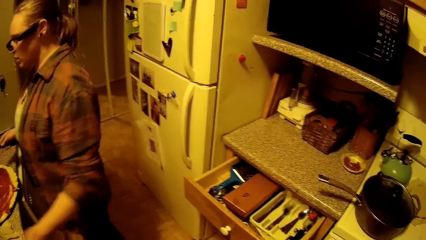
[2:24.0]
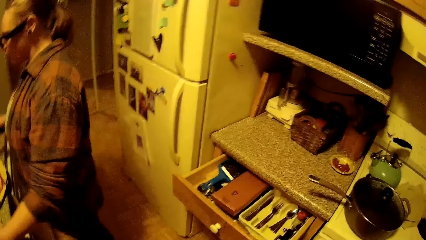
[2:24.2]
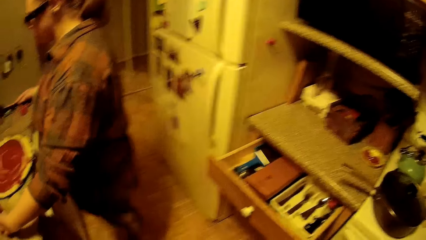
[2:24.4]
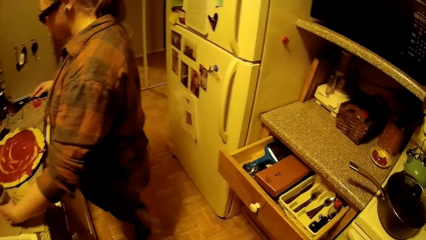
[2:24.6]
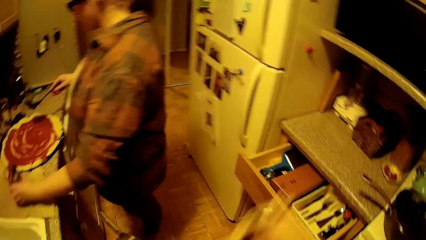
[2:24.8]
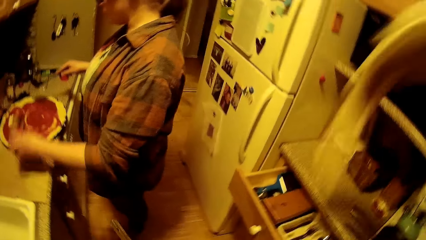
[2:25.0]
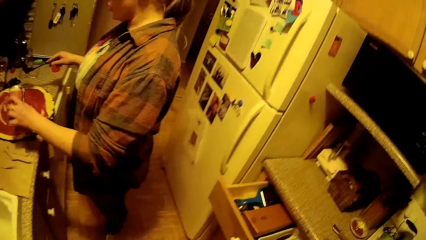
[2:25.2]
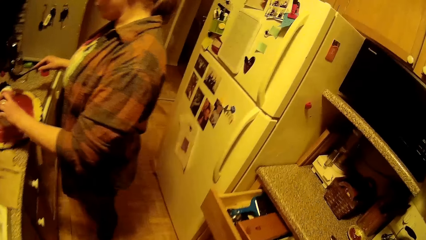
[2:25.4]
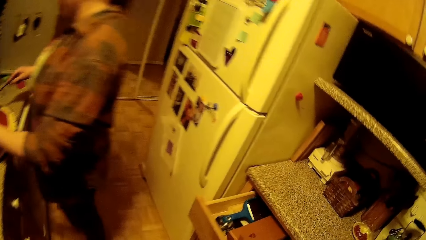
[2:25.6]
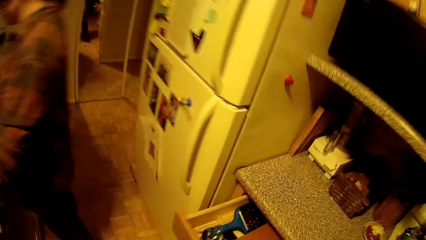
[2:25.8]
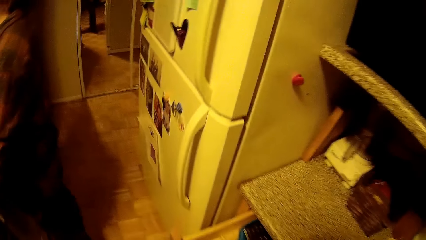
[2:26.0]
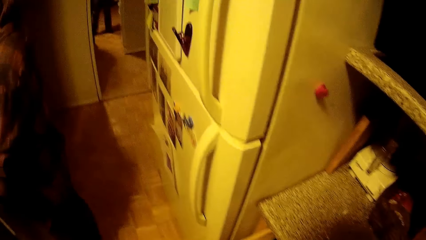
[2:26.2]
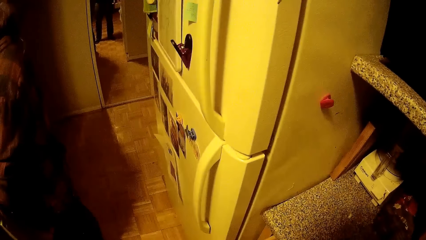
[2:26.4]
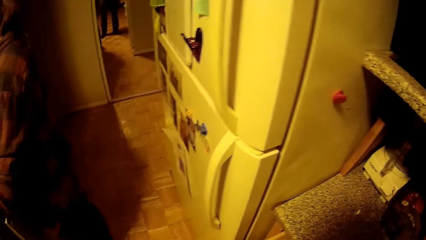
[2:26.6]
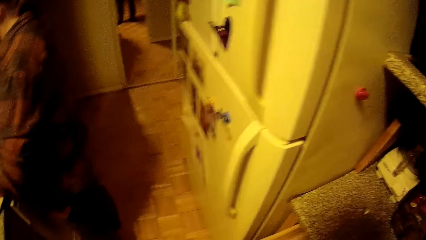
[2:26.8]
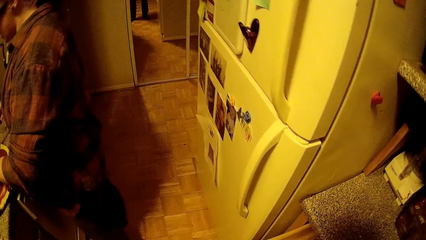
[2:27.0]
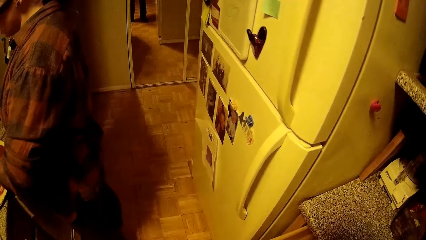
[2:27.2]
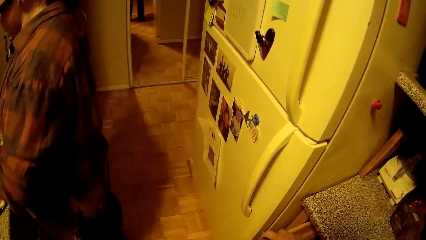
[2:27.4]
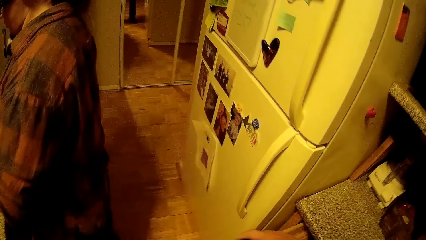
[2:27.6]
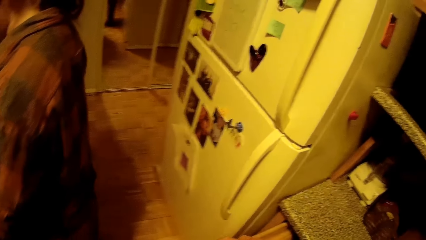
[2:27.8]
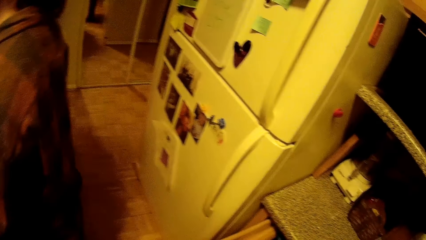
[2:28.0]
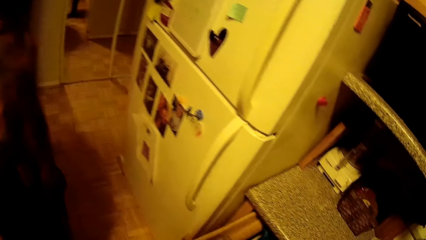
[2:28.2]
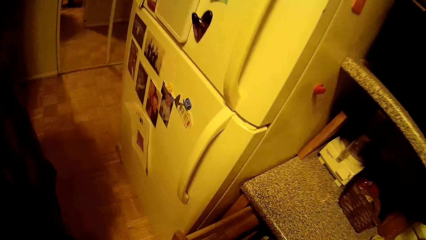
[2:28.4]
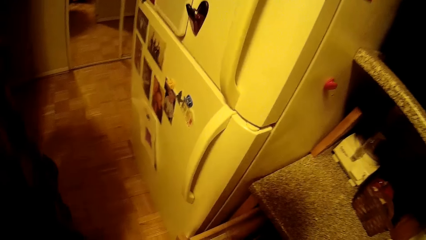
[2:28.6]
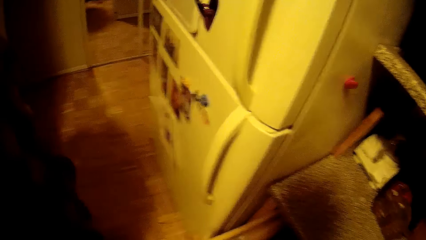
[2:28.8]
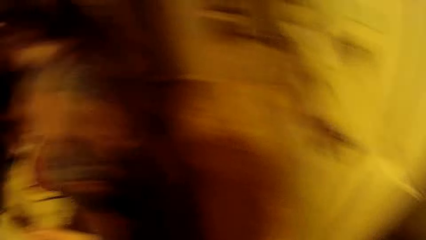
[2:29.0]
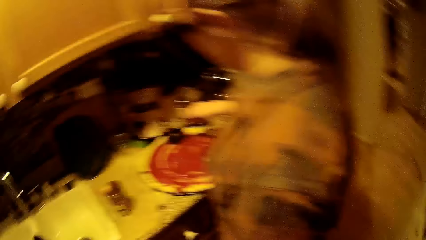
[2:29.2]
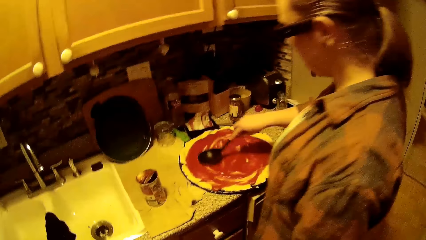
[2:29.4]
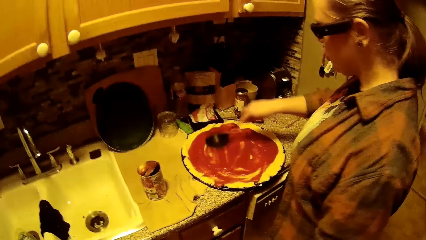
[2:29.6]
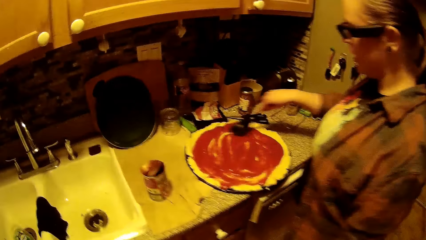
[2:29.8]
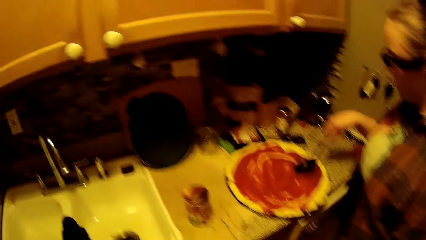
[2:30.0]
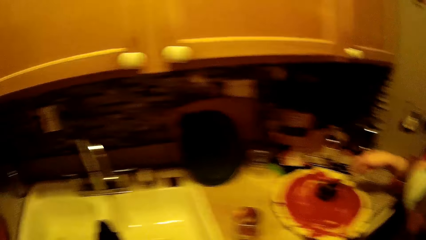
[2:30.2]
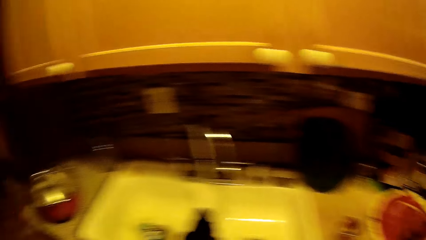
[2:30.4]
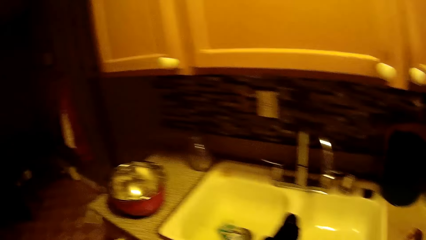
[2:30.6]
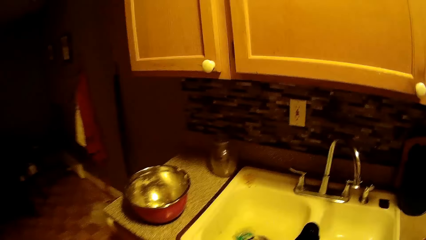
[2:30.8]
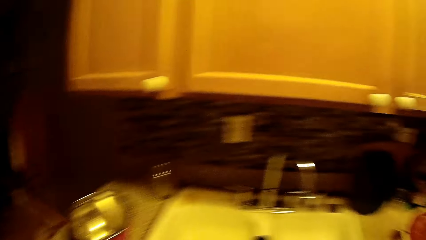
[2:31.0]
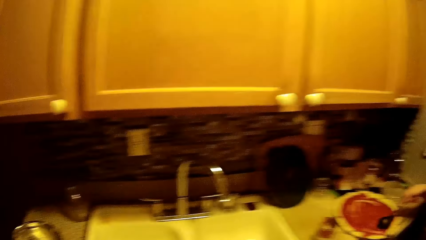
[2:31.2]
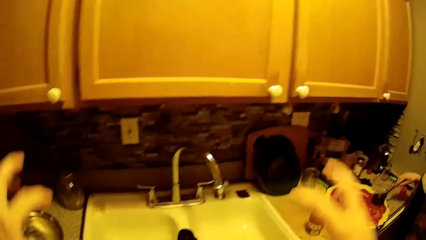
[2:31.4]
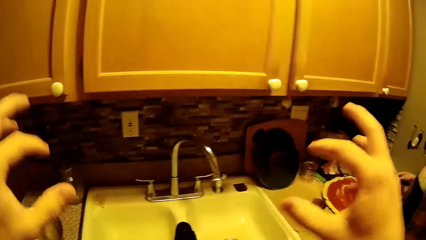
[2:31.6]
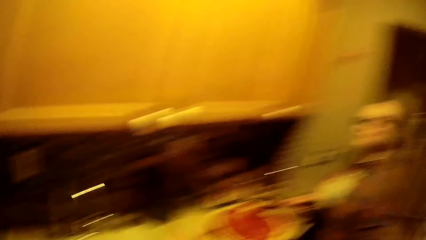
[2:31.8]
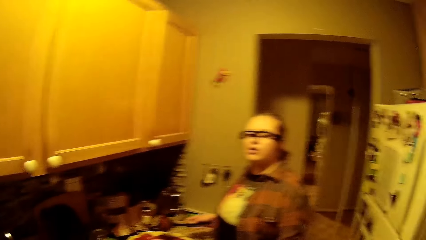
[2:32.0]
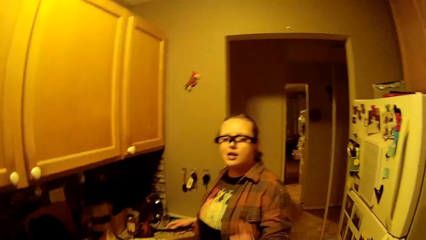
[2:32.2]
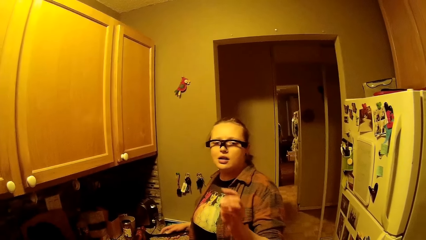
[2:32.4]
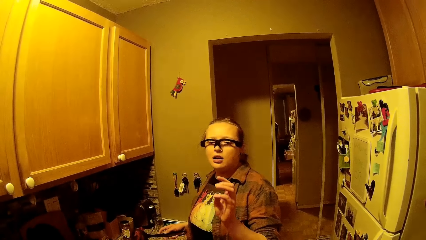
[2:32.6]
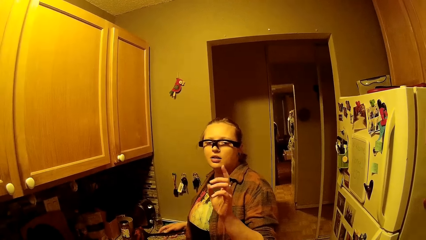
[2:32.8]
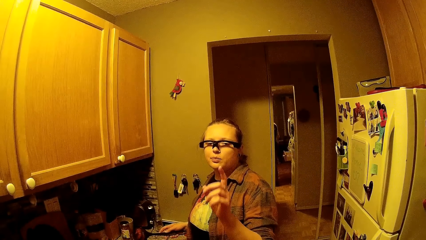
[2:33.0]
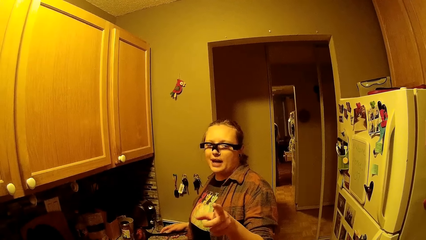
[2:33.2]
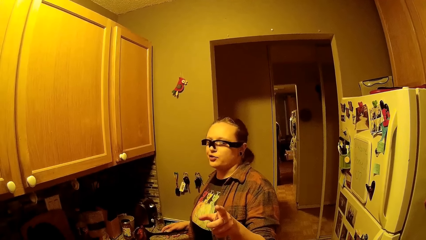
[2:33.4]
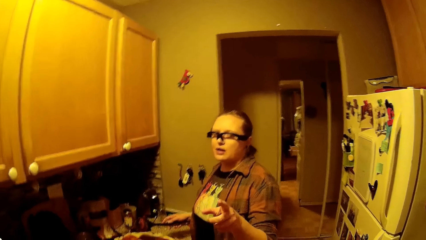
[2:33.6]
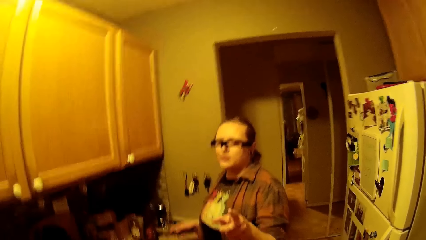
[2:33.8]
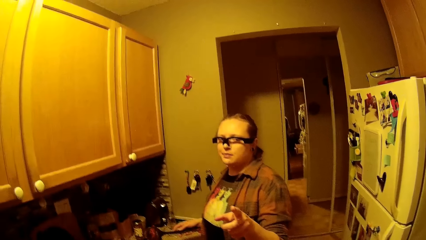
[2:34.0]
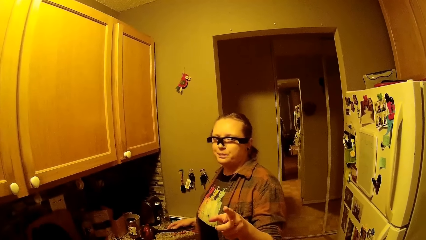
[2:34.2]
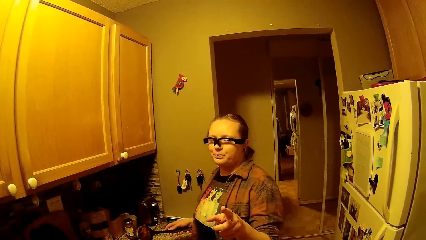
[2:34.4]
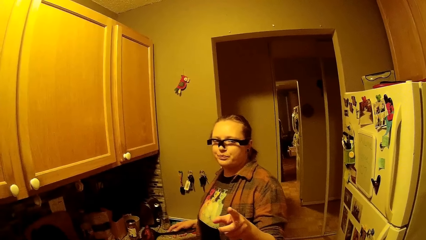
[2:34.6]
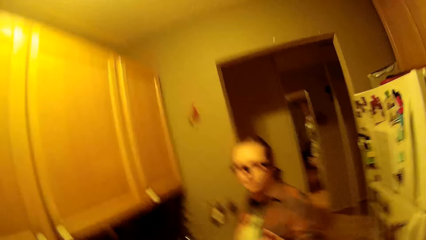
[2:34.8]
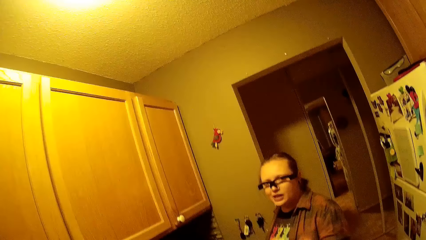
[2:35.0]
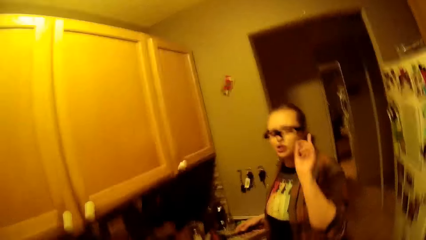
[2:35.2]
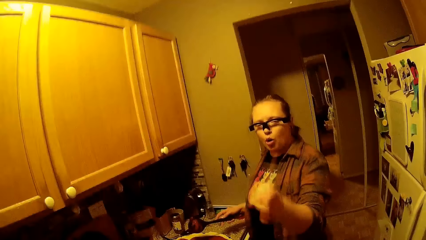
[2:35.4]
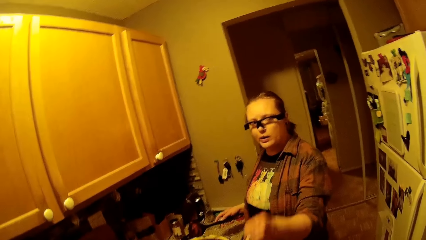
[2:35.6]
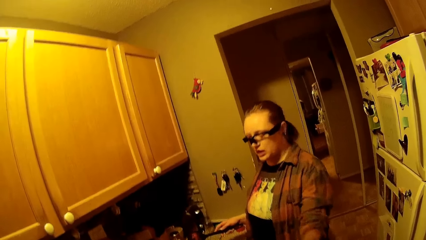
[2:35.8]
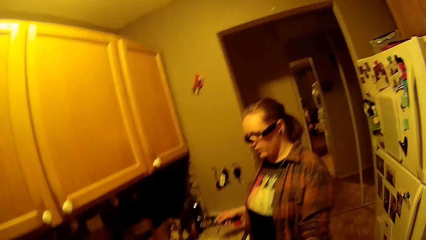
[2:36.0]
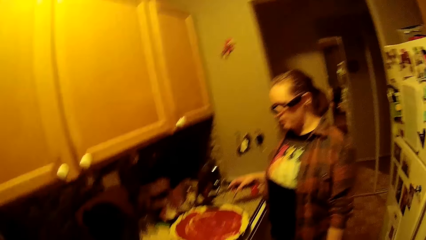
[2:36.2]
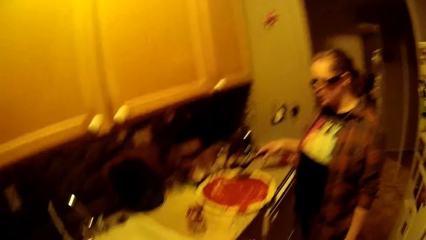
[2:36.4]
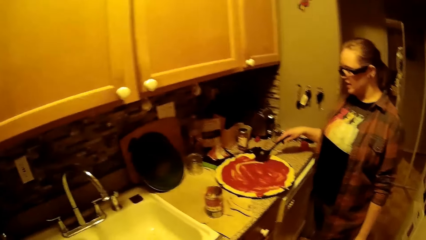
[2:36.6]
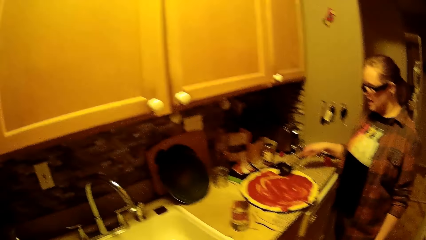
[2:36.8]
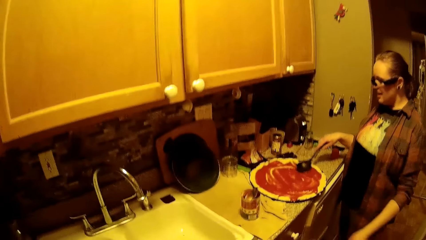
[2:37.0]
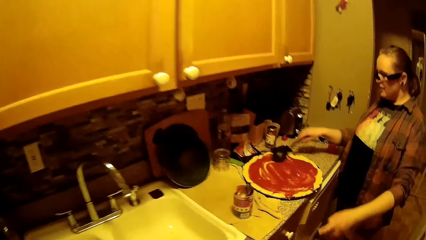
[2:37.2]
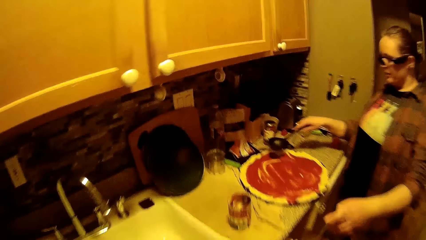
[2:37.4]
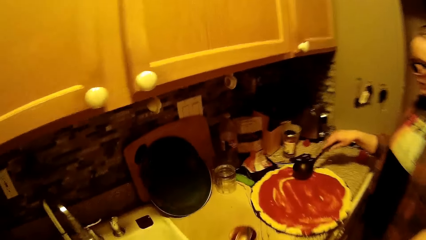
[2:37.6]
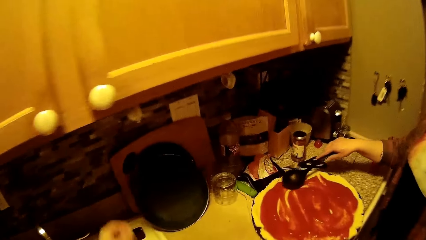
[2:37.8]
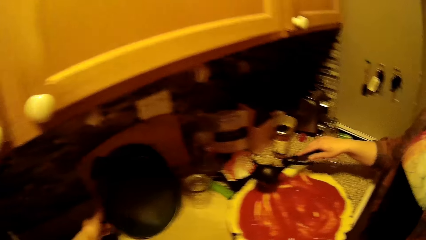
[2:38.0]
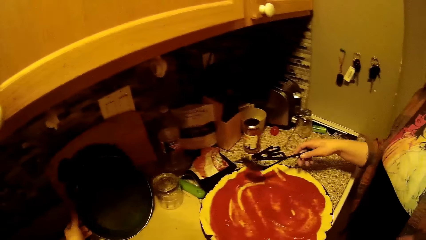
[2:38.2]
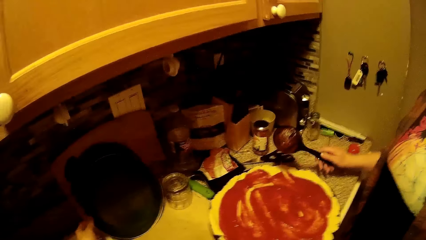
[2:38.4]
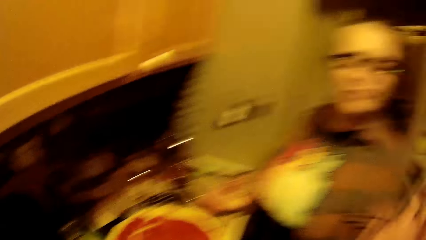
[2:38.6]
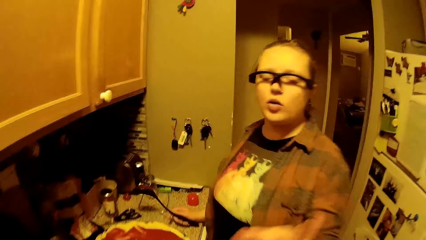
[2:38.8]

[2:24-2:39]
The woman picks up the canned ketchup on the kitchen countertop with her left hand. The woman pours the canned ketchup in her left hand on the dressed flour. The camera wearer looks around the kitchen. The woman converses with the camera wearer. The camera wearer picks up a plate.
